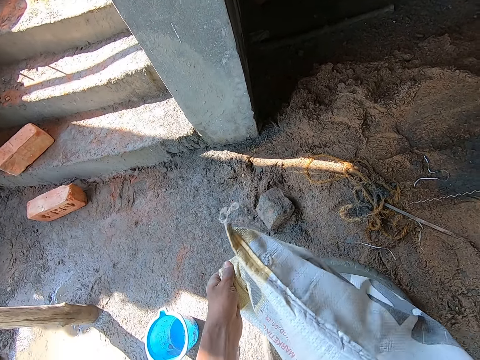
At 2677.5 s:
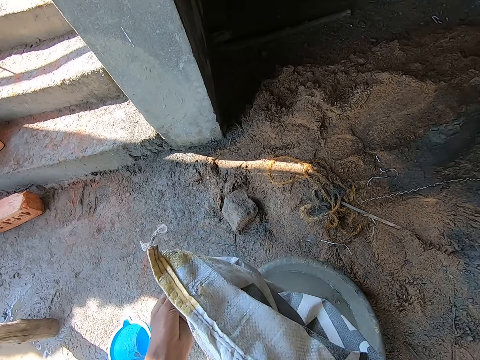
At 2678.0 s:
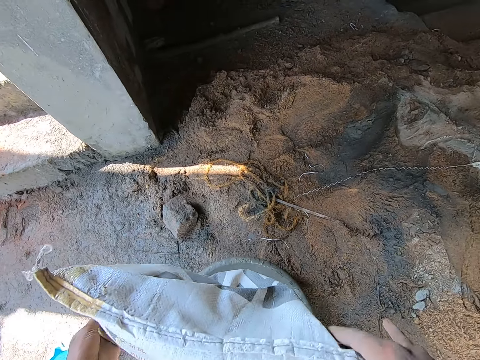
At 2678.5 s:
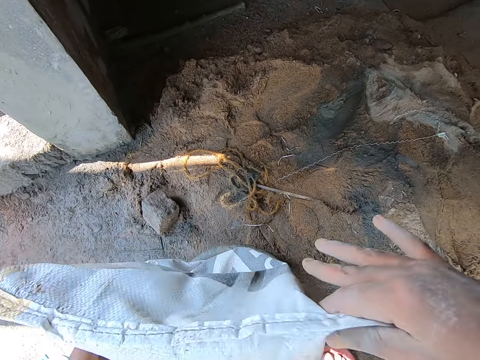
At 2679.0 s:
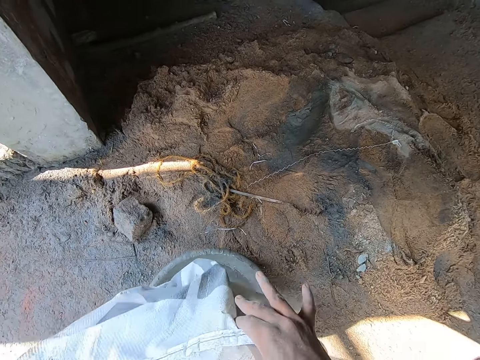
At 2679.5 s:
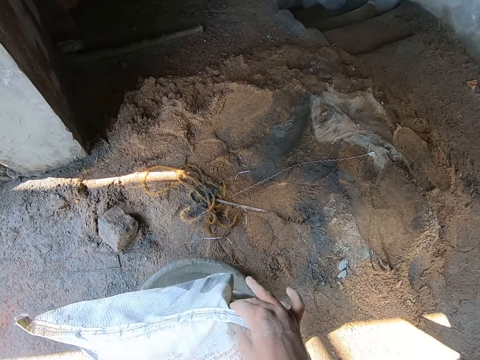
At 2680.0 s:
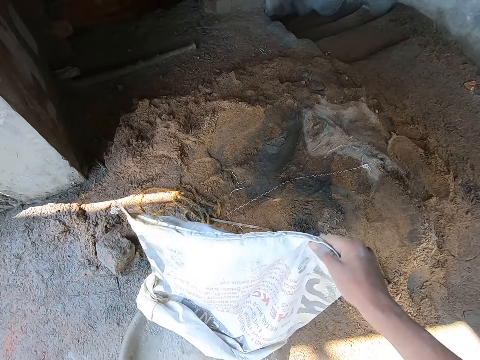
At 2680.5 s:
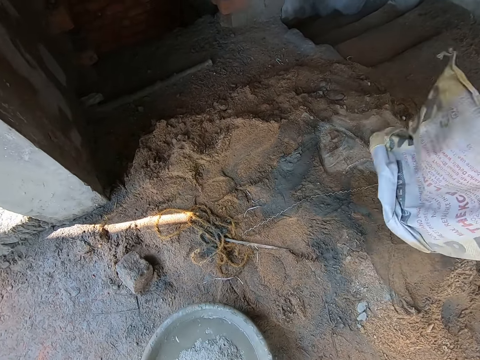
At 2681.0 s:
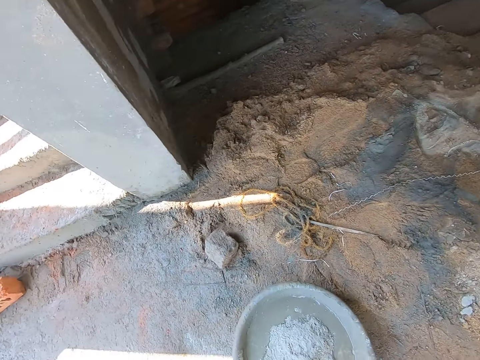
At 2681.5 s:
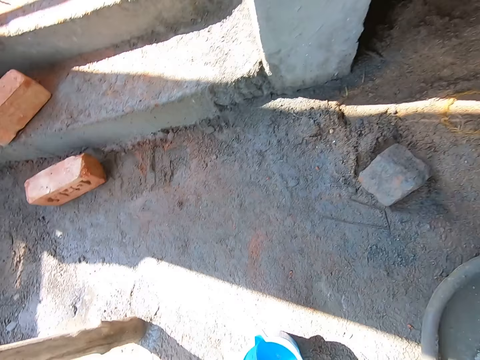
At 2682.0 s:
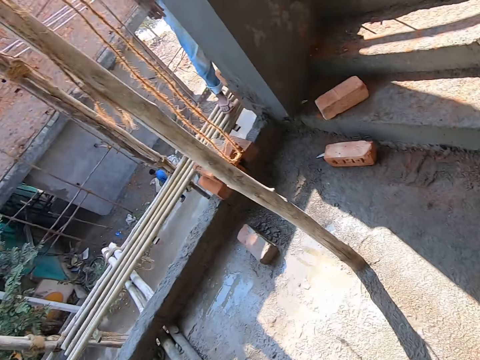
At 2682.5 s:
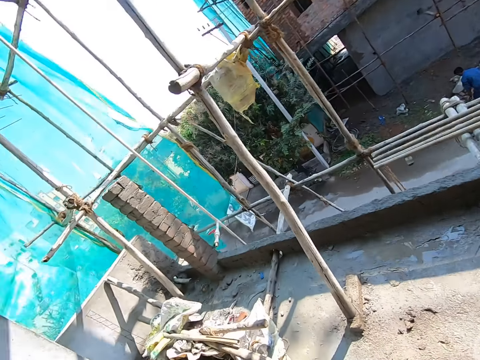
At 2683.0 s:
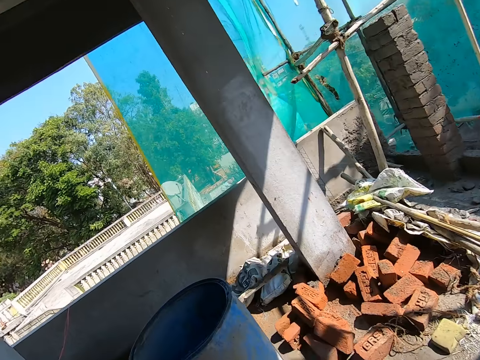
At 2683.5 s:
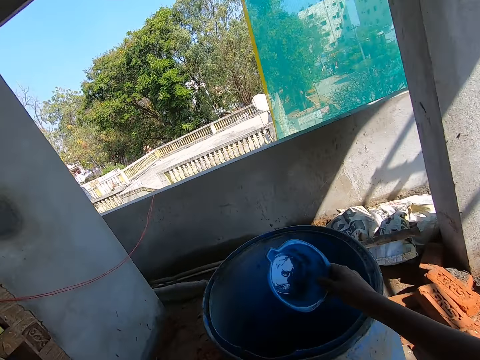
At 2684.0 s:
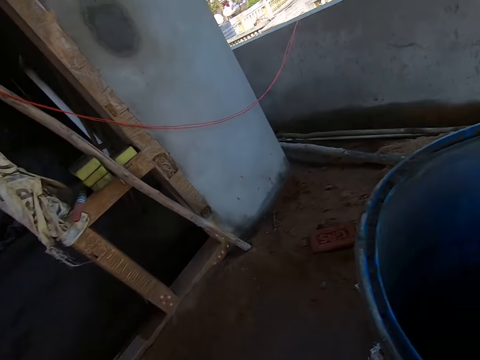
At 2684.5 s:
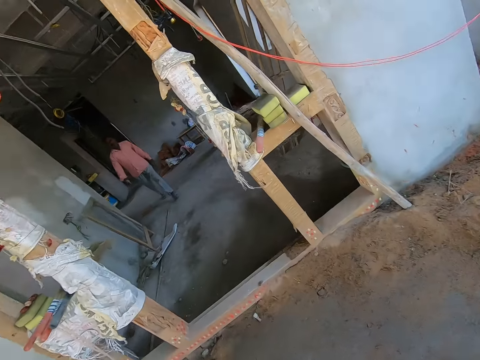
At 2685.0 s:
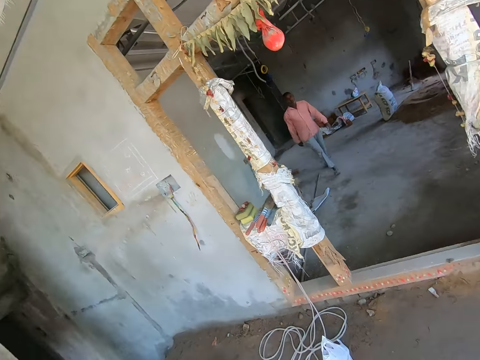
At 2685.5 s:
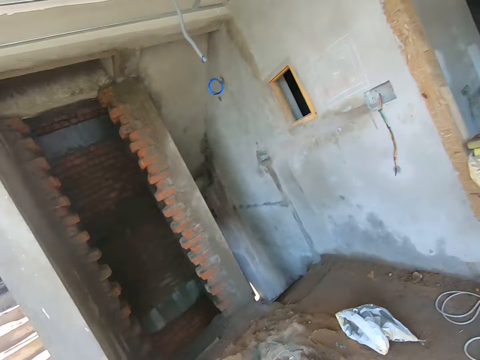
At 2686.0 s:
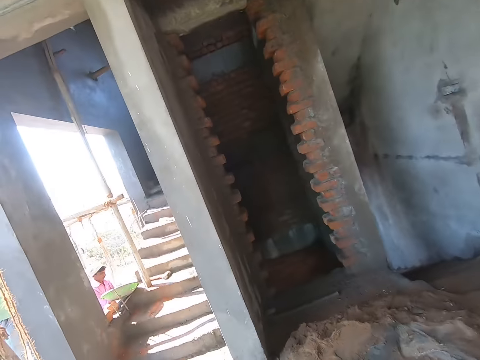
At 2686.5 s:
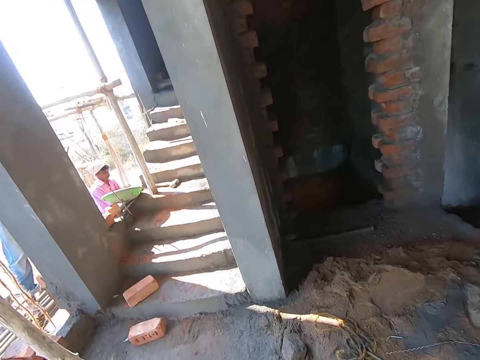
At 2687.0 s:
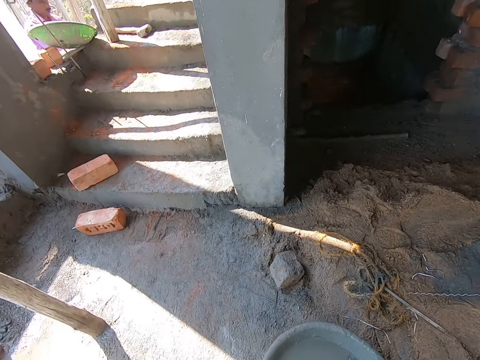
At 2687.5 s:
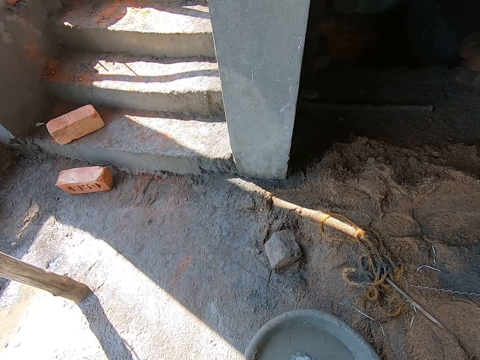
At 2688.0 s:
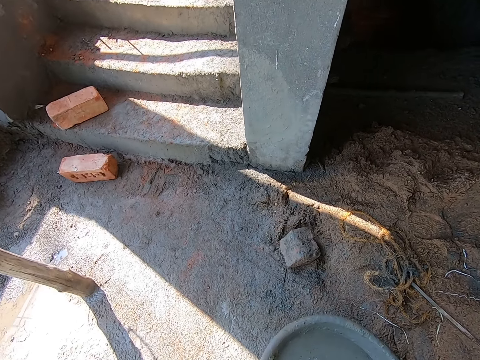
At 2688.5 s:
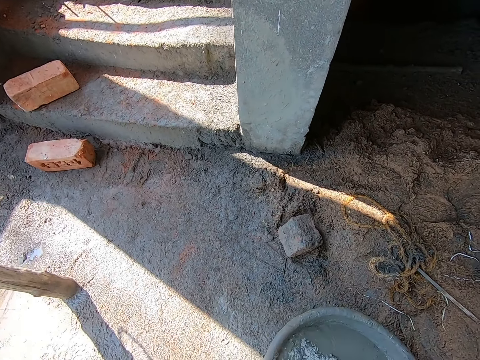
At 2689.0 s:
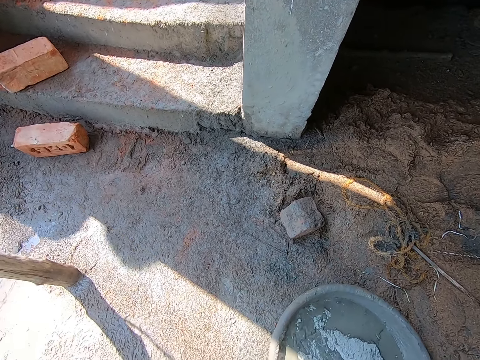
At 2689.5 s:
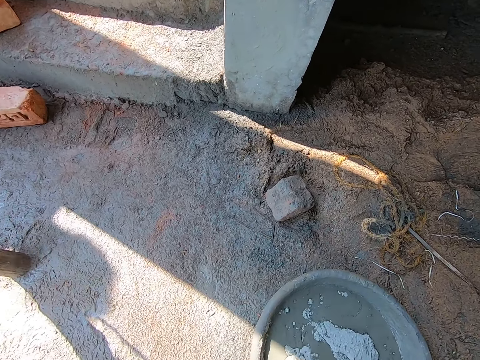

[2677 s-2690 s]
The camera wearer shakes the bag. He drops the bag on the ground with his right hand. He turns around. He enters the jug inside the drum. He fetches water from the drum with a cup in his right hand. He turns around and walks around. He pours the water into the head pan, in the cement, from the cup in his right hand.

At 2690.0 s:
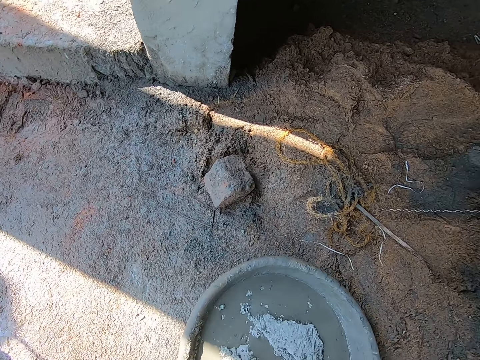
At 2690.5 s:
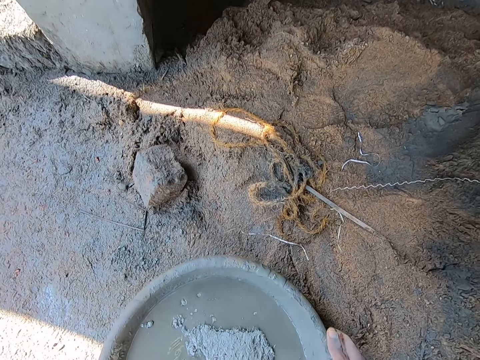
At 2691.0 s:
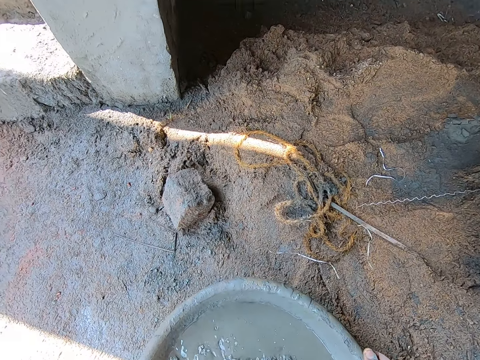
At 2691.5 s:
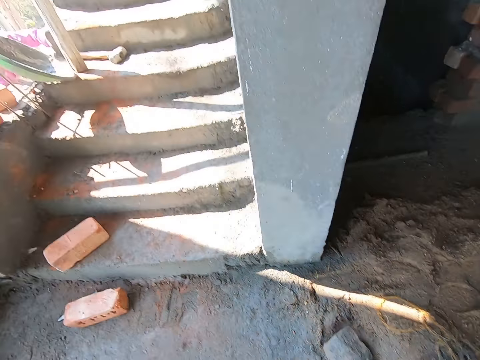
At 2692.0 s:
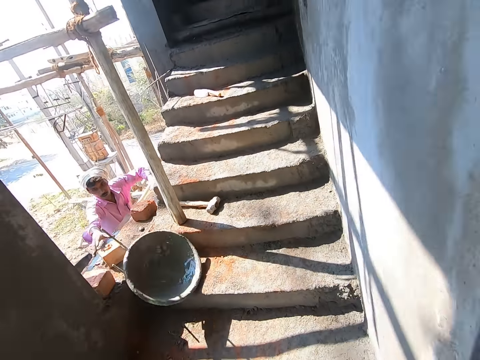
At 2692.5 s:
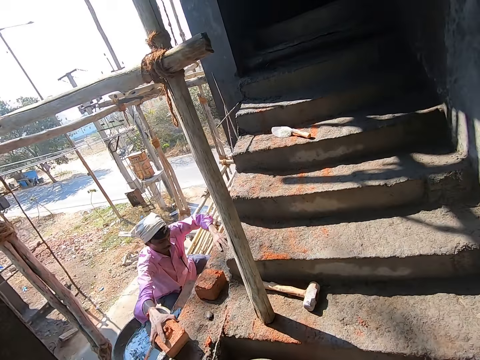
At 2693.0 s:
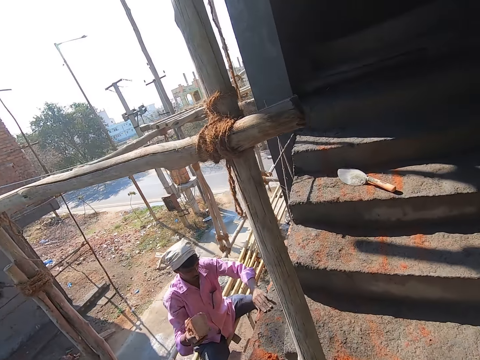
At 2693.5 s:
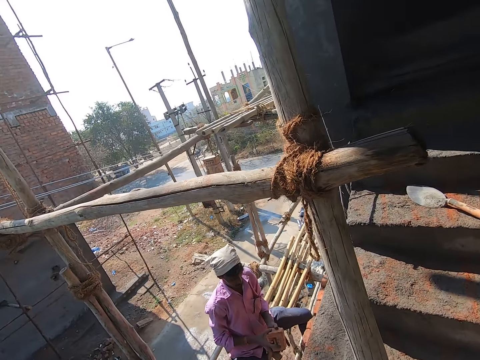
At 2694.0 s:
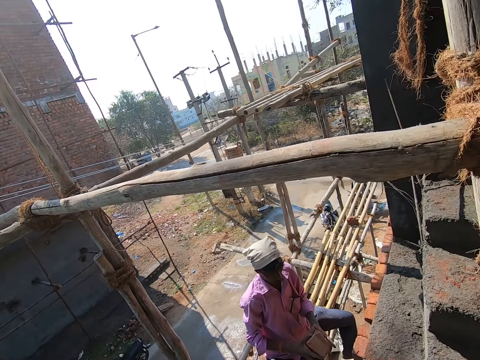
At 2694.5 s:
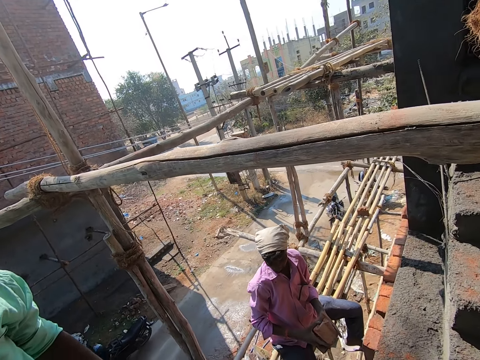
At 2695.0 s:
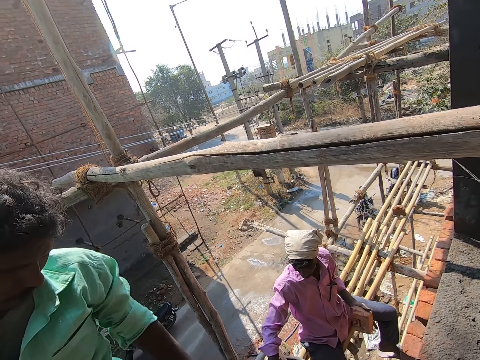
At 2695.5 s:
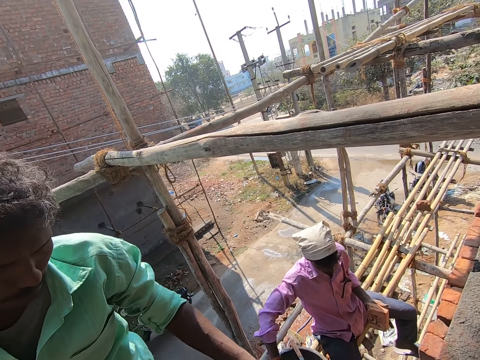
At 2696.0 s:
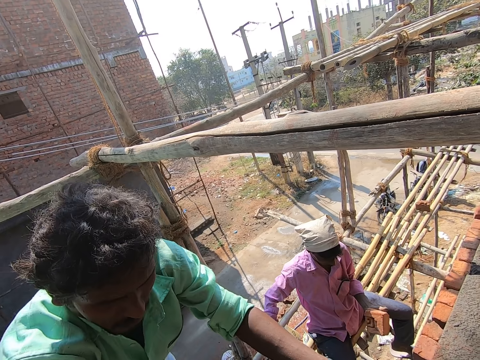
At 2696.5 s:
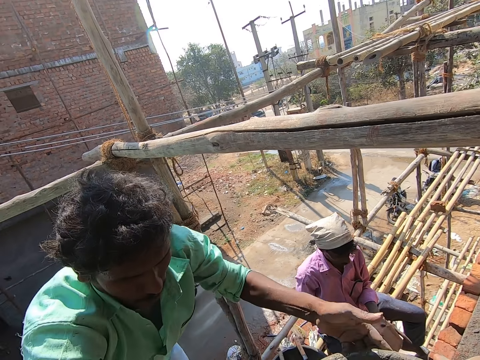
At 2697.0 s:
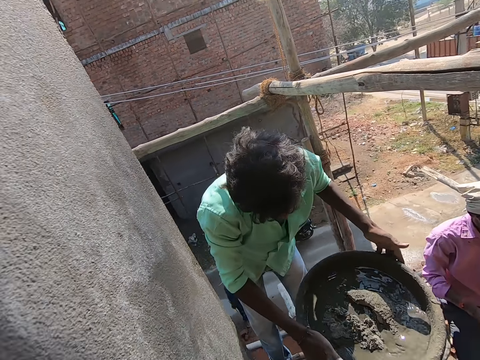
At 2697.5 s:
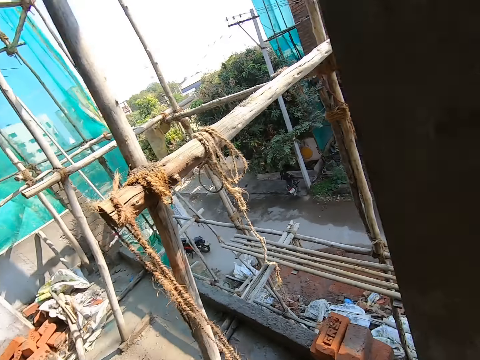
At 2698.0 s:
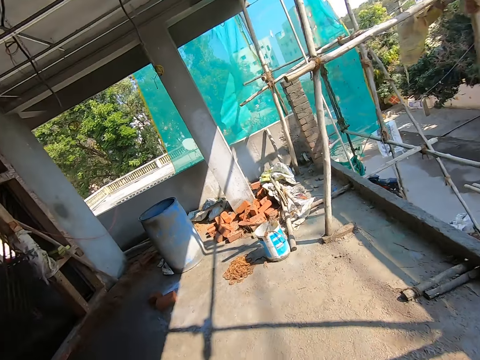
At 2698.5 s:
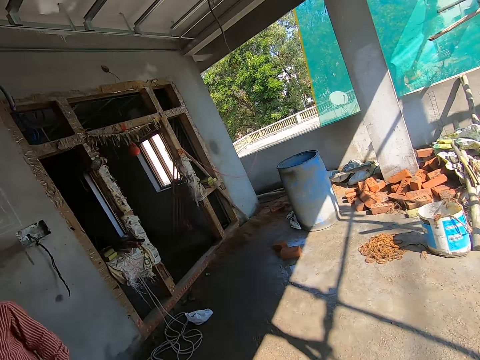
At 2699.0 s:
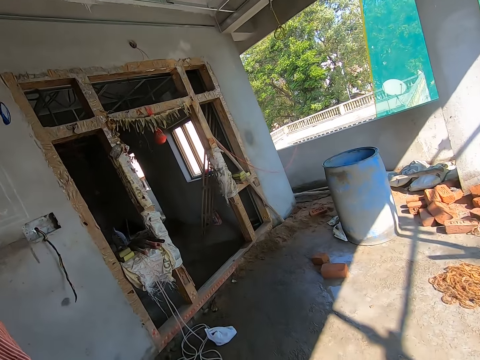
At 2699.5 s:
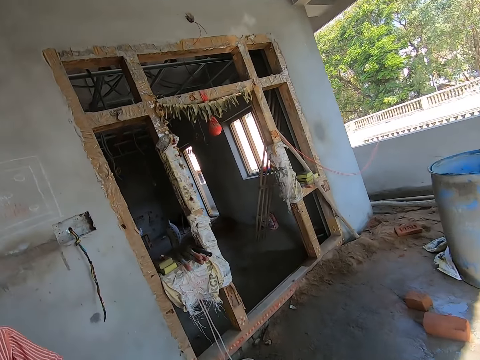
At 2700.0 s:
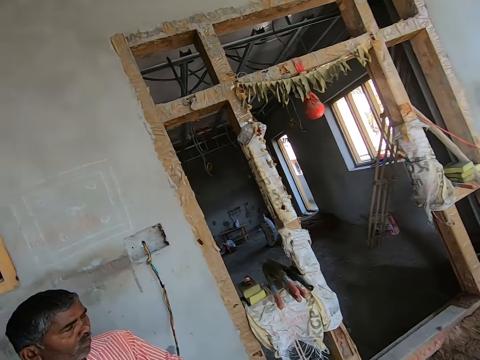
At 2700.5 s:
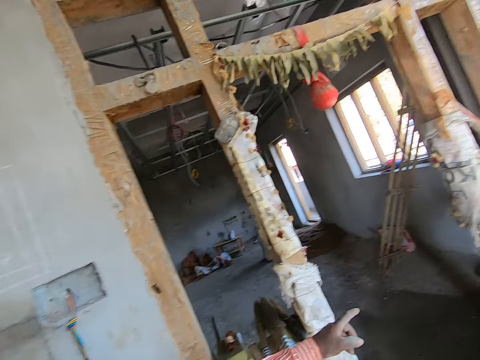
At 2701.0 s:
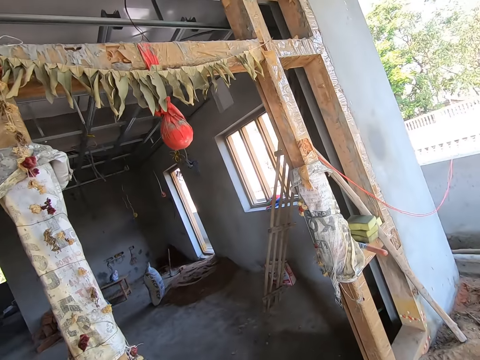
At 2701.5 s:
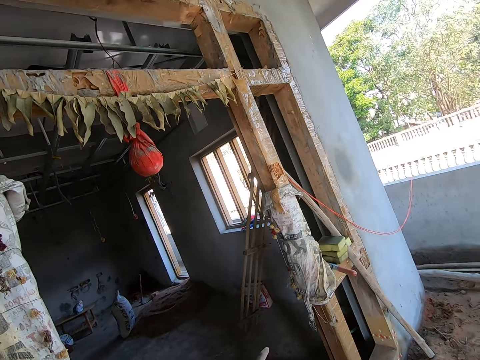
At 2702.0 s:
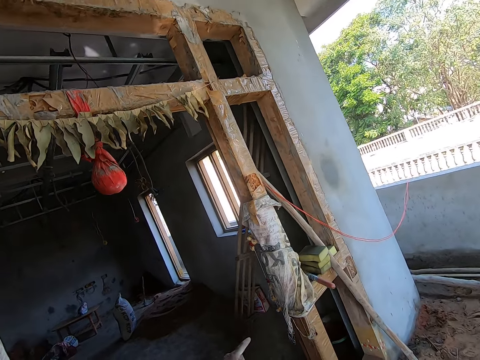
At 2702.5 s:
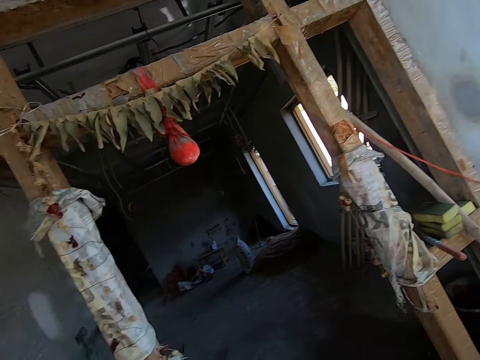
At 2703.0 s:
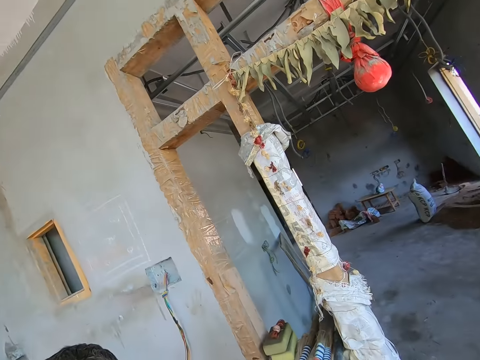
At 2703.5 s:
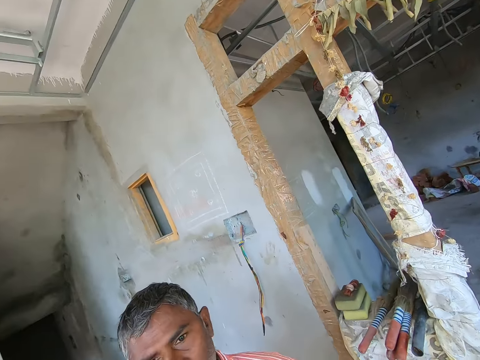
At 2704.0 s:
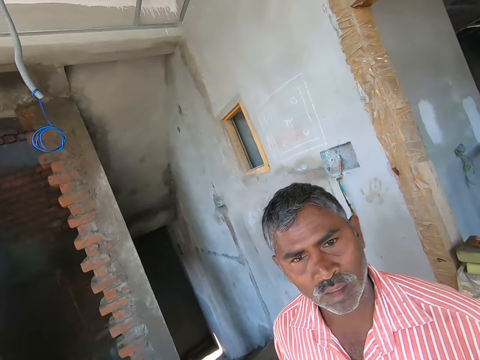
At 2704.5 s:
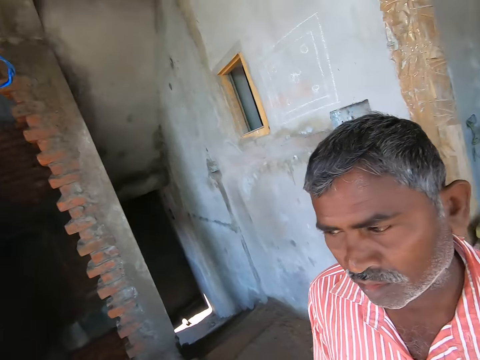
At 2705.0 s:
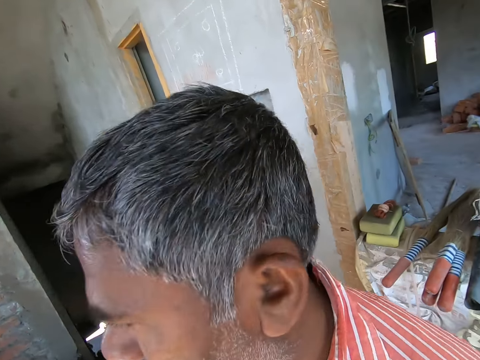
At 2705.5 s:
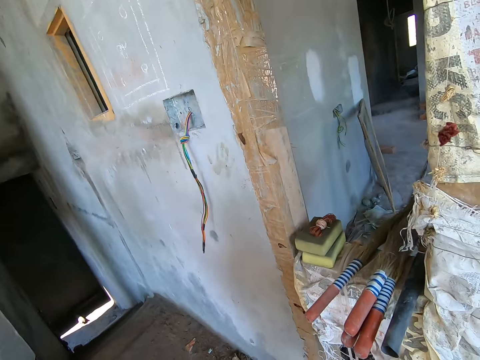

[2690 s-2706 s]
The camera wearer picks up the basin or head pan with mortar with both hands. He carries the head pan from the ground with his hands. He walks around. A man throws the head pan to the ground with his right hand. The man picks a clay brick with his right hand from the wall. Another man carries the head pan with mortar from the ground with his hands. The camera wearer turns around and walks around. He looks at a third man. He converses with the third man. The third man points with a finger. The camera wearer looks around, turns around, and looks at the third man.
